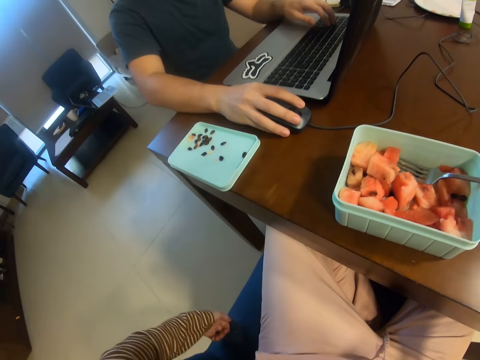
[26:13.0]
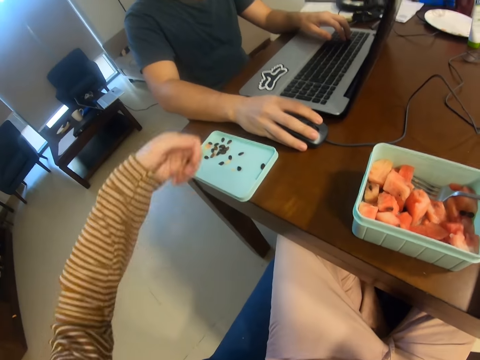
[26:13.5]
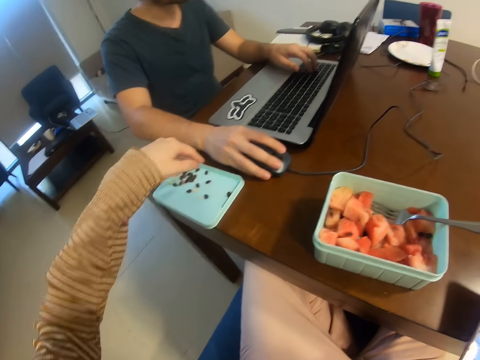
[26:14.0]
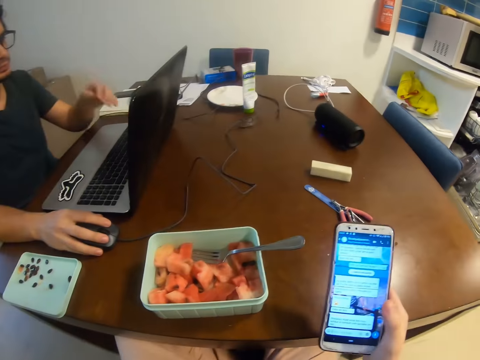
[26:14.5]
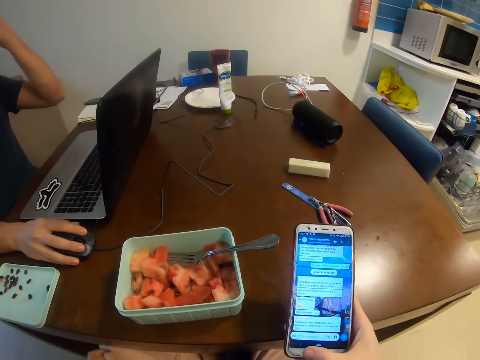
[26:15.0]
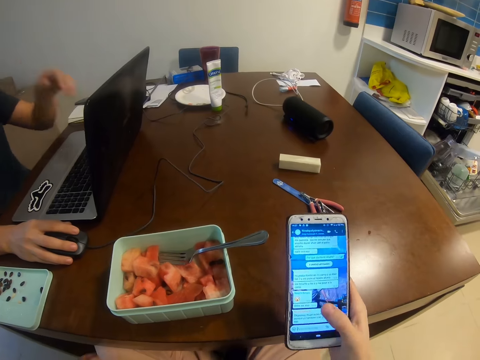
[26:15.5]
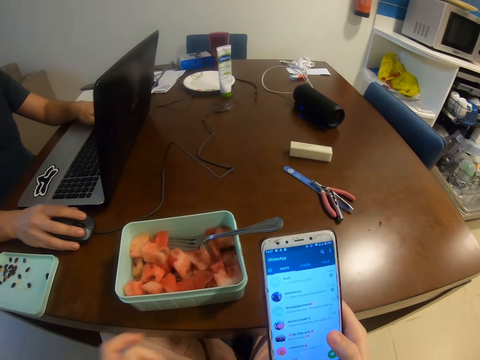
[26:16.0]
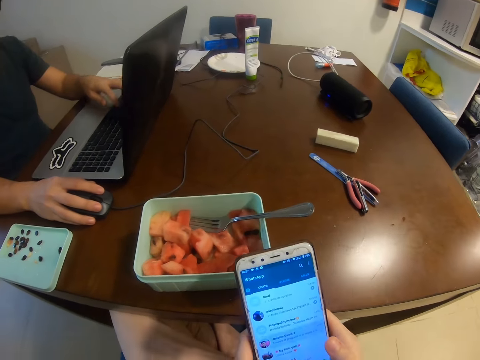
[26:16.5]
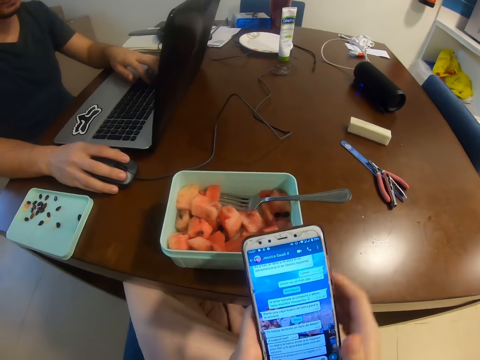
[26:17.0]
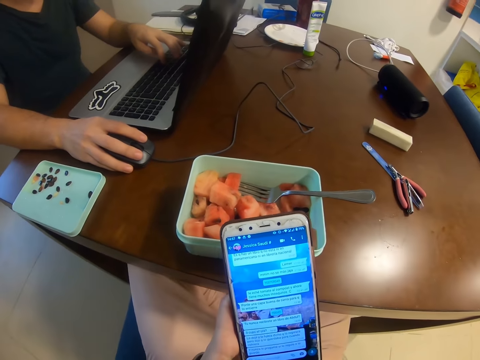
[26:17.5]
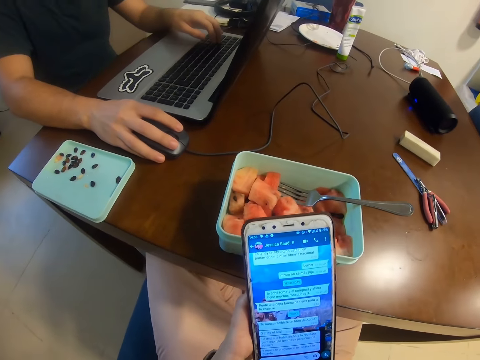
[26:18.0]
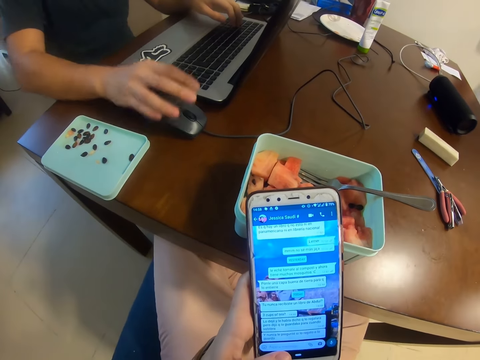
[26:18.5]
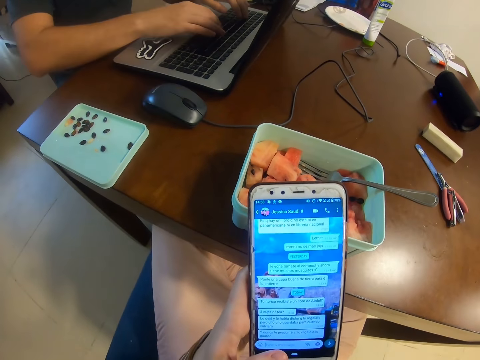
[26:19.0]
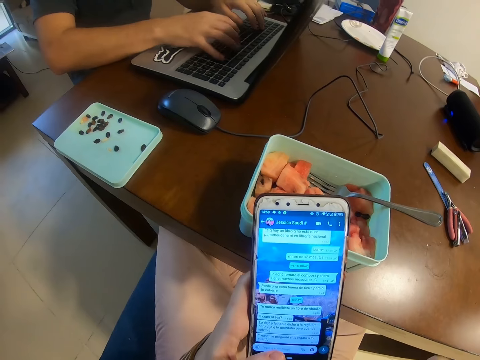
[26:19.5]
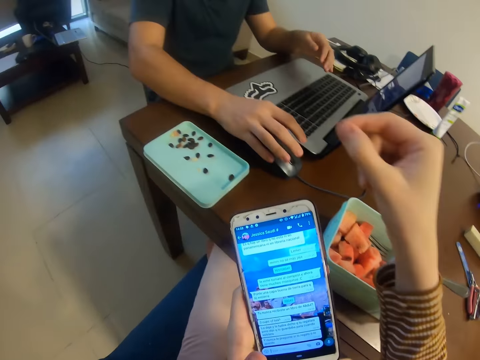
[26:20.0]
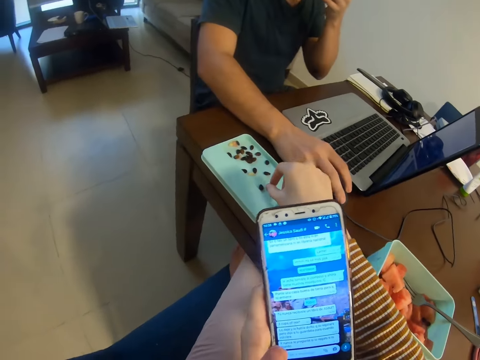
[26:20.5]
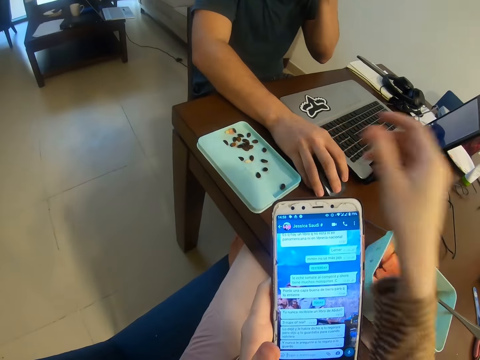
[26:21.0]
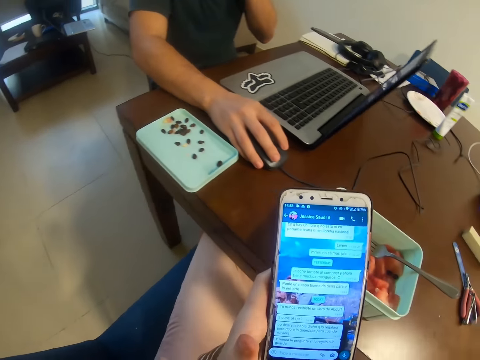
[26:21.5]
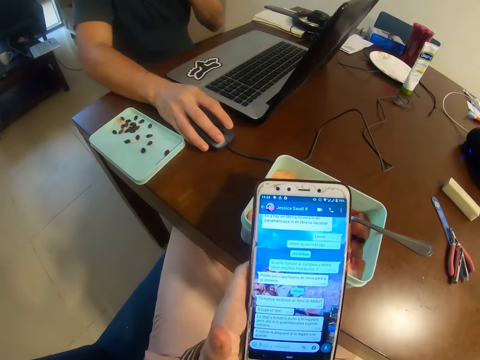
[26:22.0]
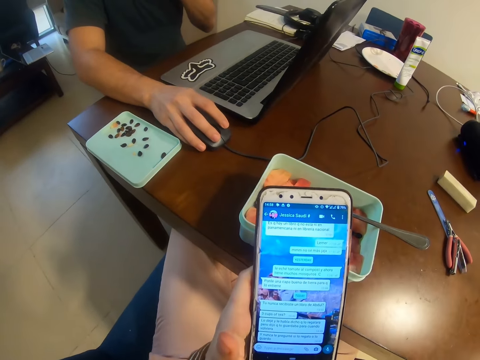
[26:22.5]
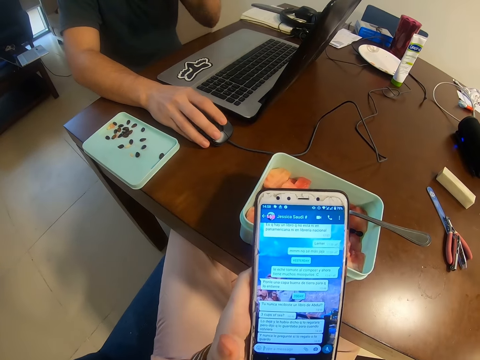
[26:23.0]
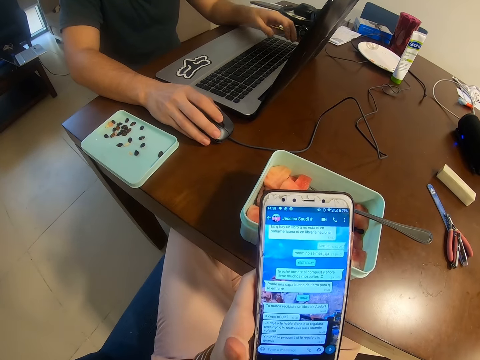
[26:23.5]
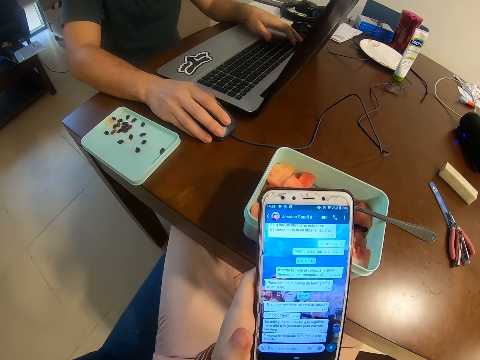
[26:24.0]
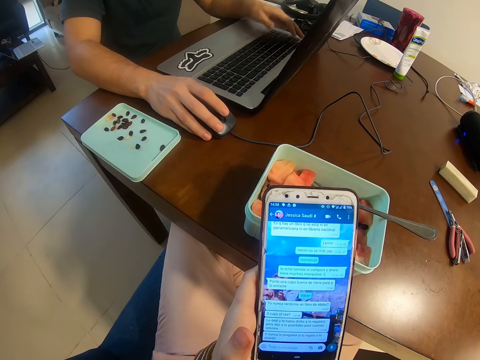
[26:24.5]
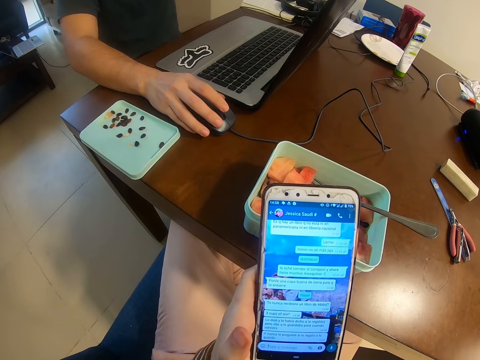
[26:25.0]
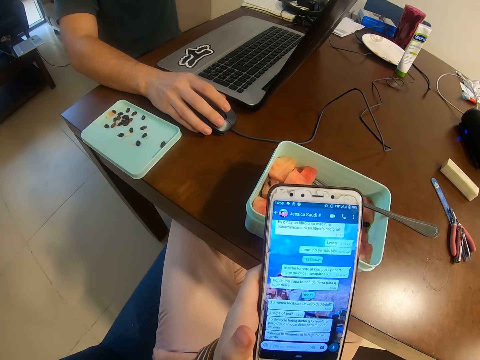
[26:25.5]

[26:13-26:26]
The camera wearer touches a chair. They throw seeds with the left hand. They operate a phone. They hold the phone with the left hand and drop a seed.

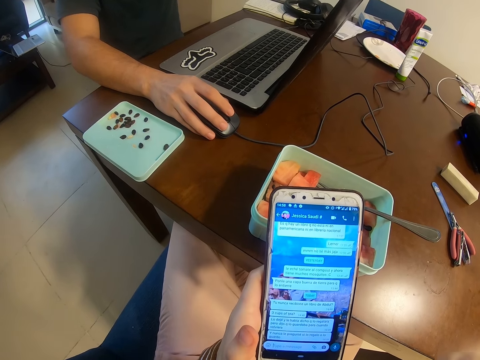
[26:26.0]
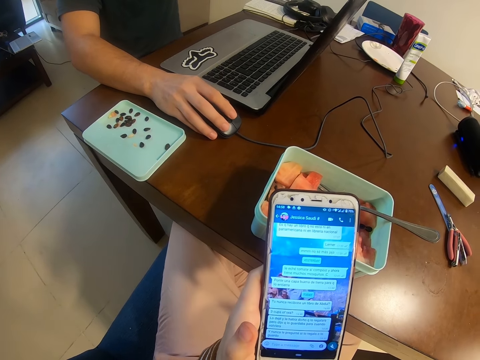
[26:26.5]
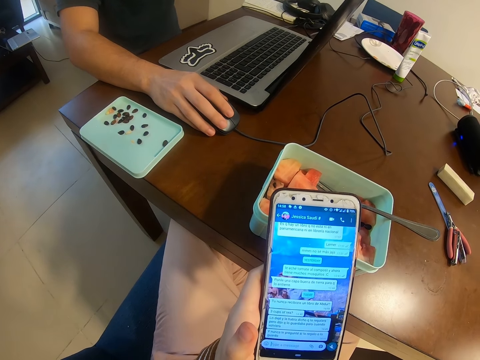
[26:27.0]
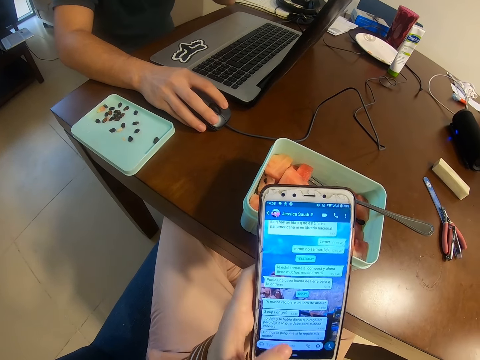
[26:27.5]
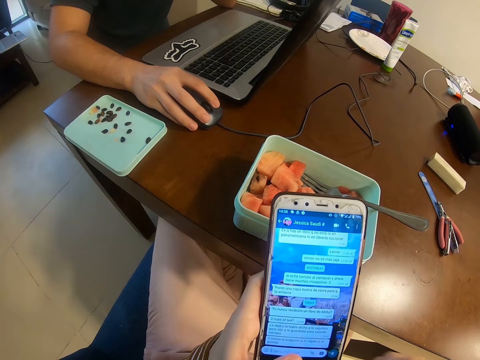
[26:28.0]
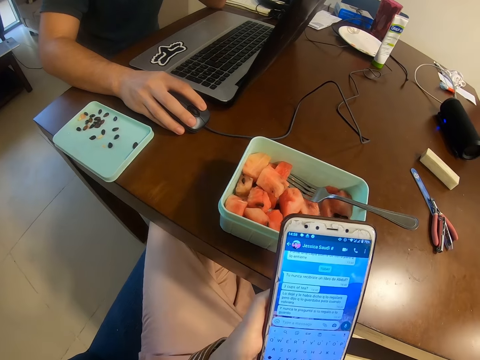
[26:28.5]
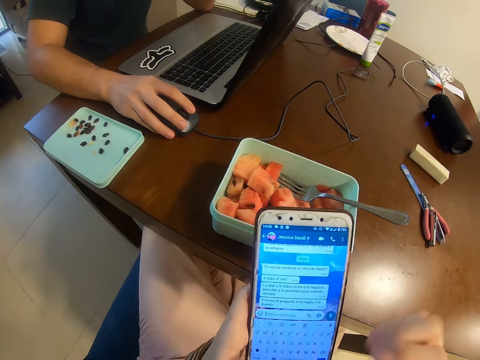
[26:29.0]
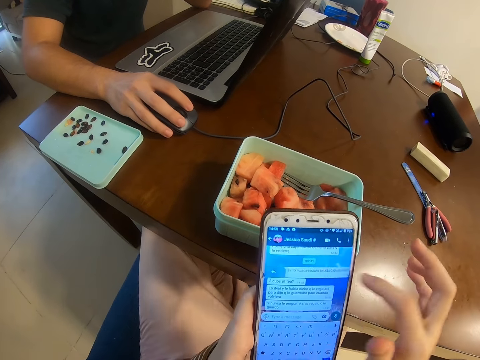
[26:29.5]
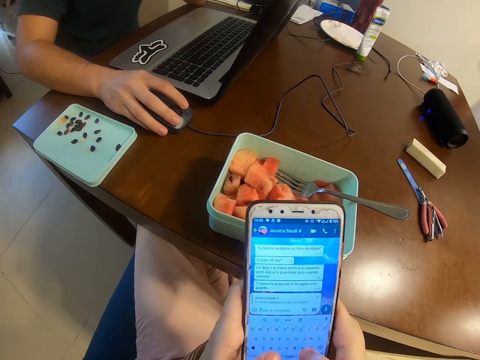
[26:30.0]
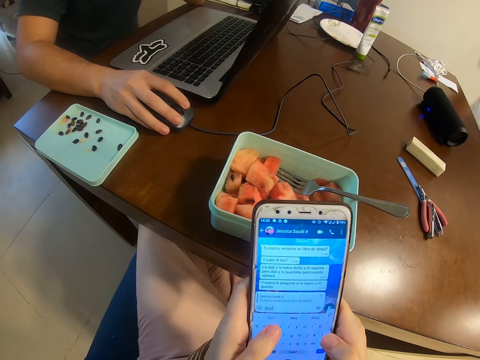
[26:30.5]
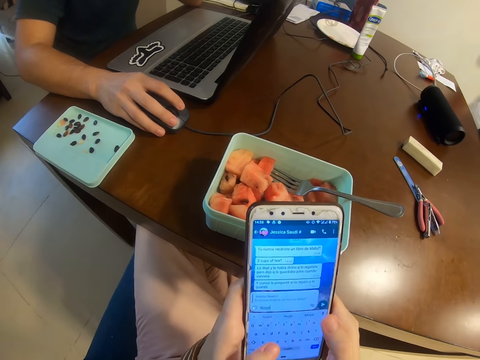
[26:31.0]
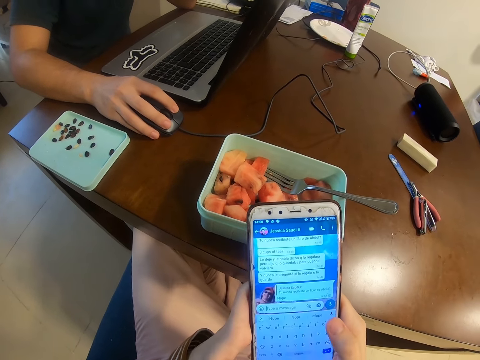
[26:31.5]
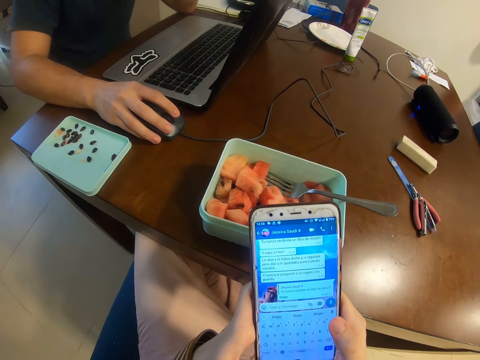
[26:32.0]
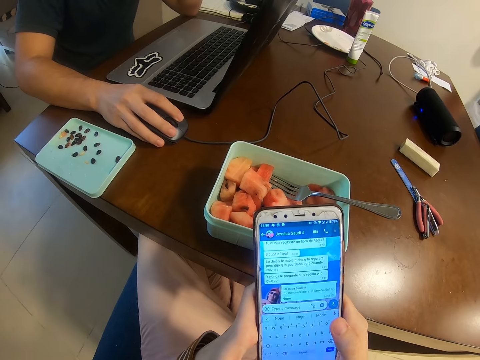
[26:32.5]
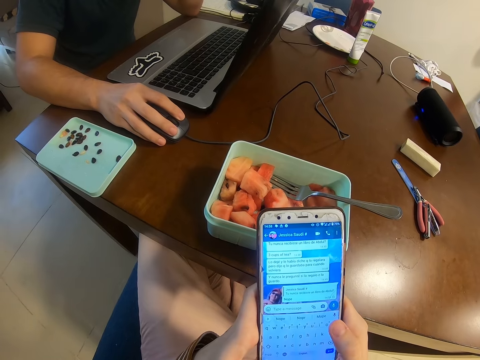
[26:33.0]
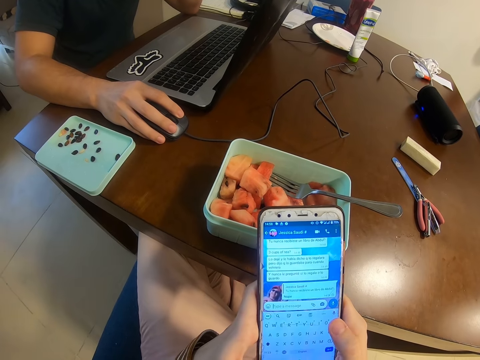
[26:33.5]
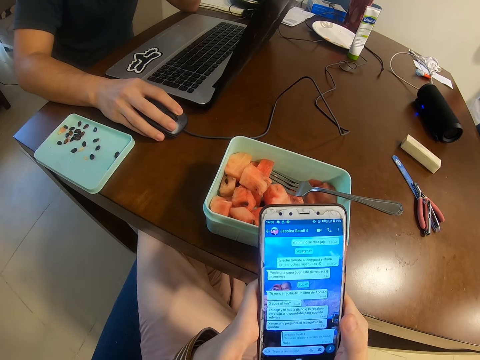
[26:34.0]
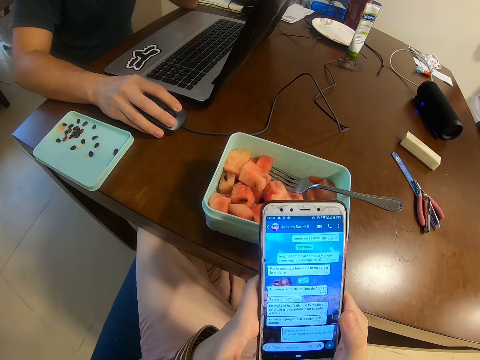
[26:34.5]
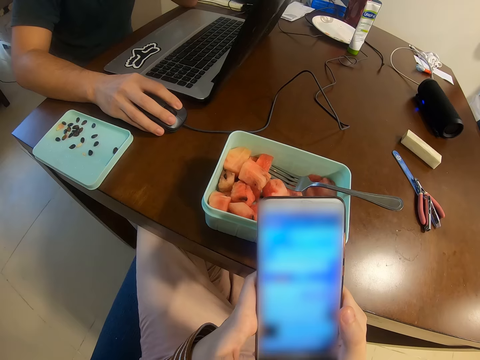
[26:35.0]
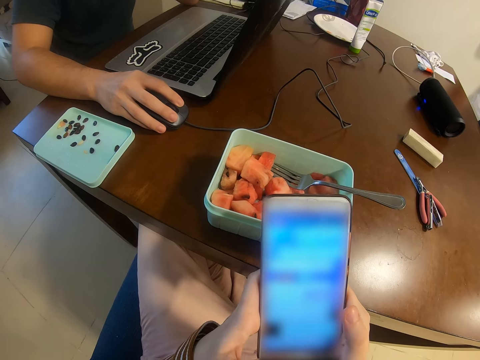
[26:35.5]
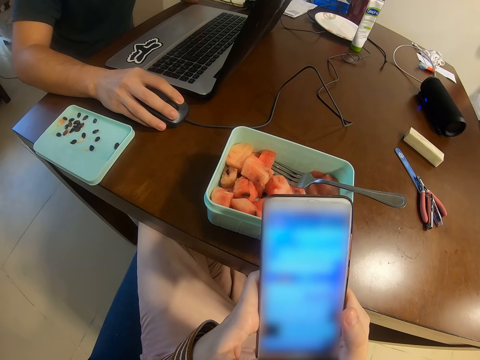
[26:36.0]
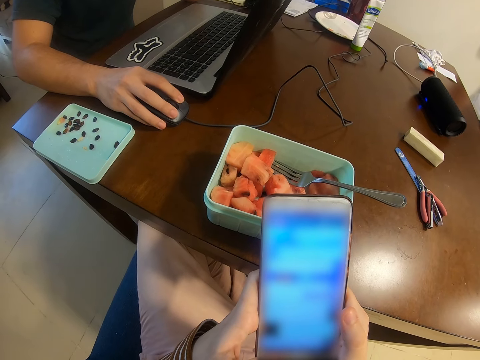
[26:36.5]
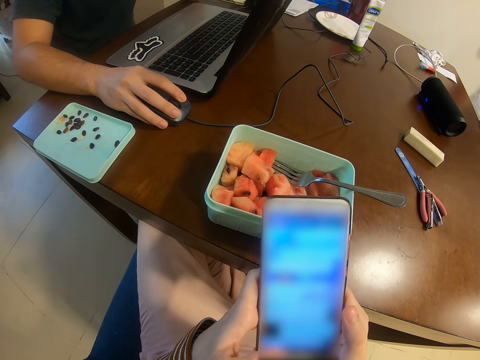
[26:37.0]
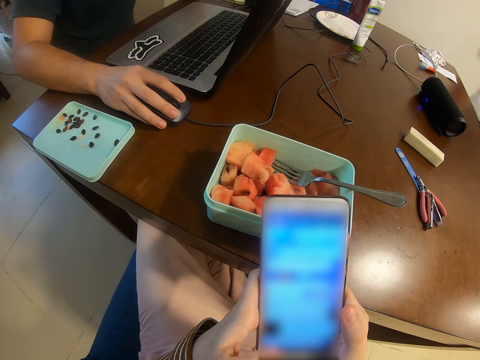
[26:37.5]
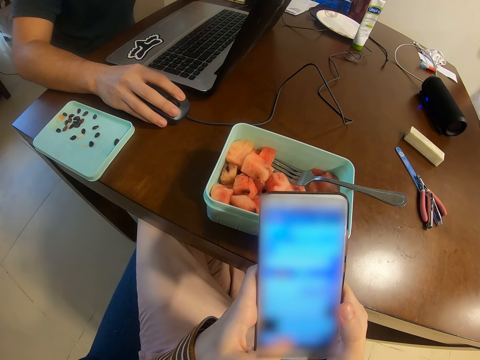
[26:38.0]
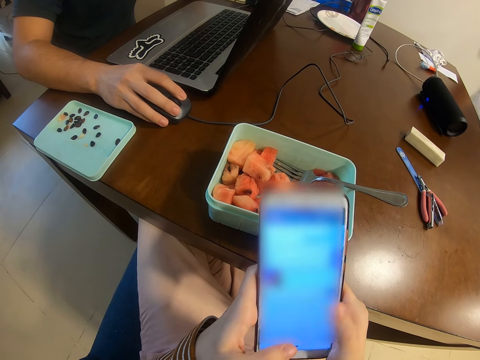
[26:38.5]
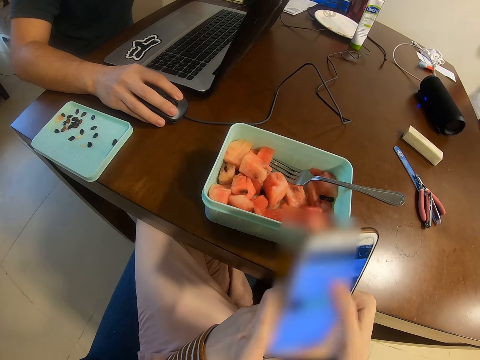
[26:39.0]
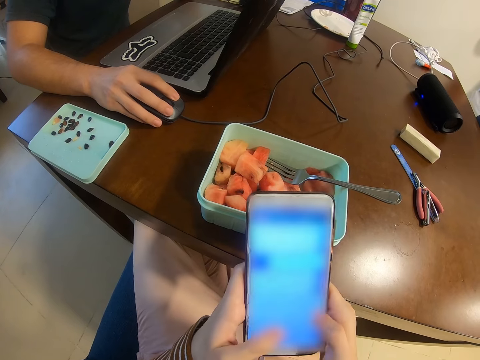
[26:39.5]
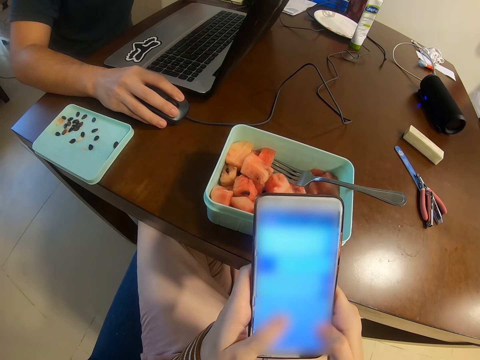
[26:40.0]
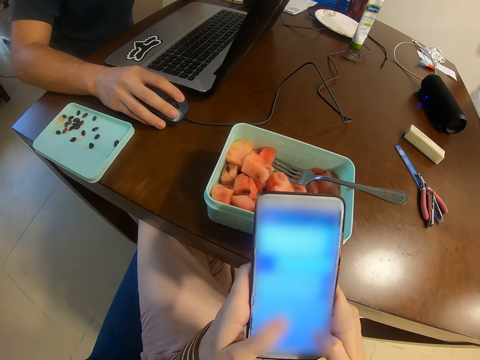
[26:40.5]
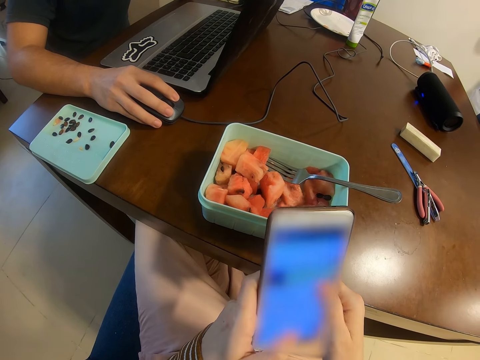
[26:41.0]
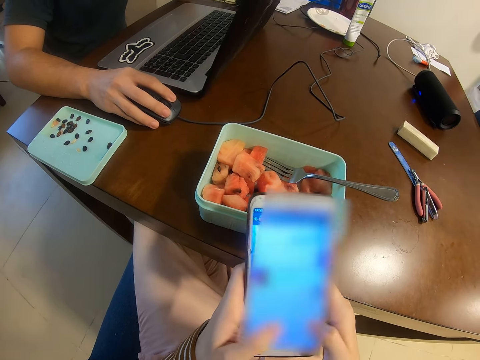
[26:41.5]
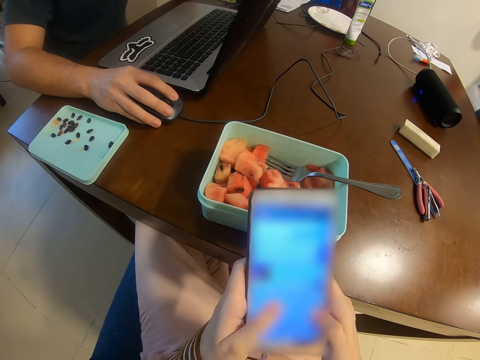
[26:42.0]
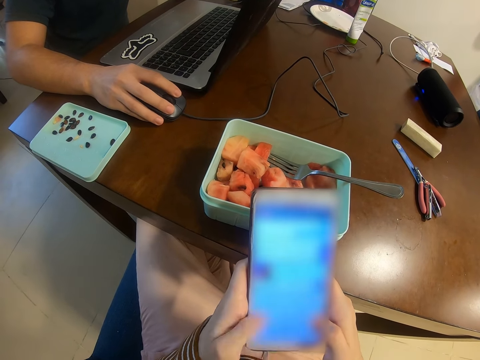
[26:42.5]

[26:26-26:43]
The camera wearer operates the phone with the right hand. They type on the phone with the left hand.
